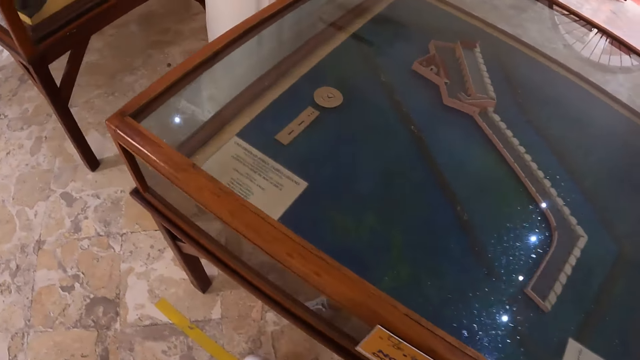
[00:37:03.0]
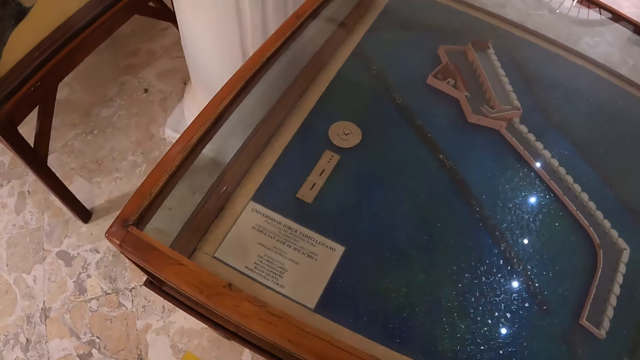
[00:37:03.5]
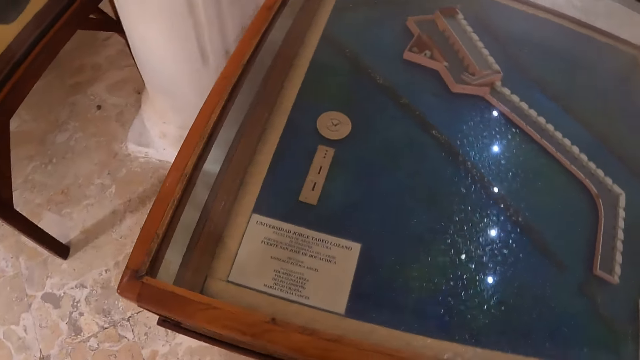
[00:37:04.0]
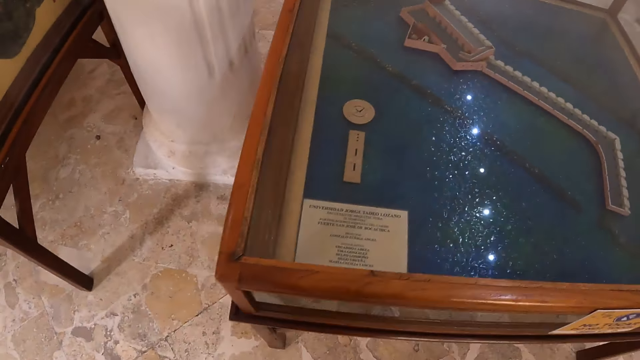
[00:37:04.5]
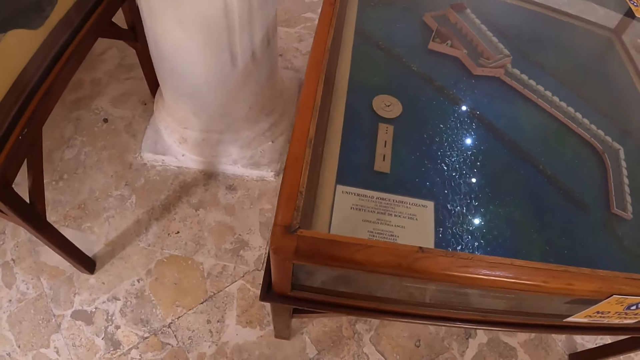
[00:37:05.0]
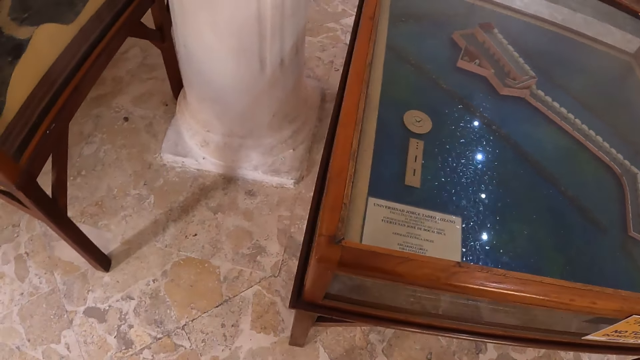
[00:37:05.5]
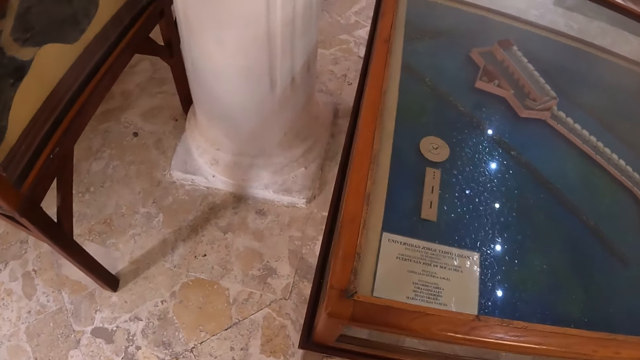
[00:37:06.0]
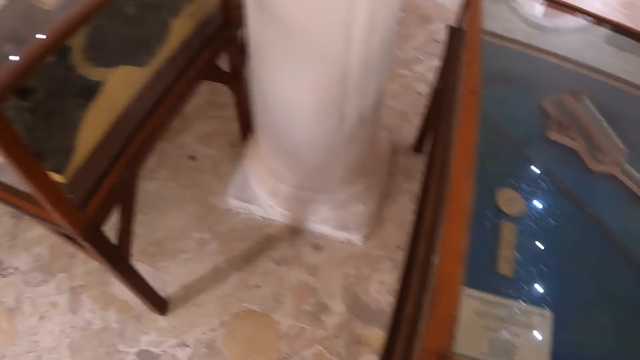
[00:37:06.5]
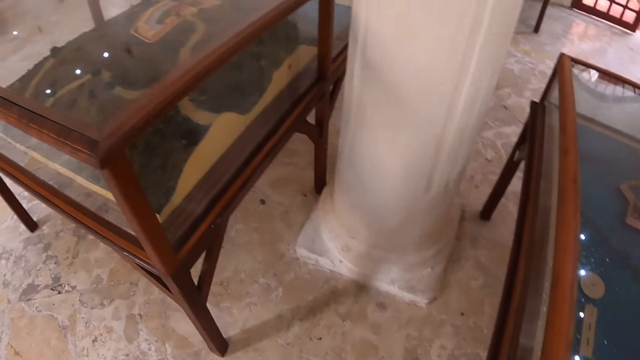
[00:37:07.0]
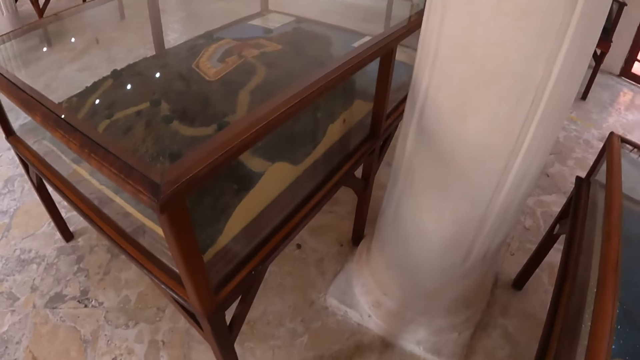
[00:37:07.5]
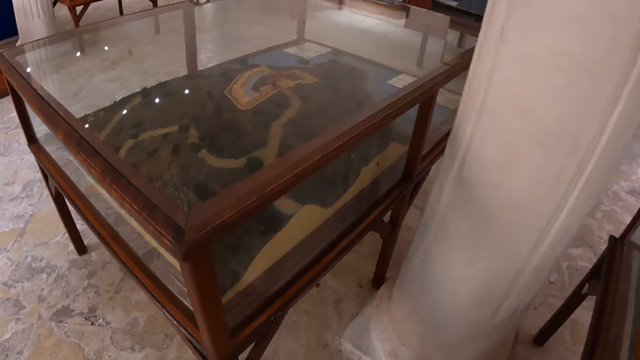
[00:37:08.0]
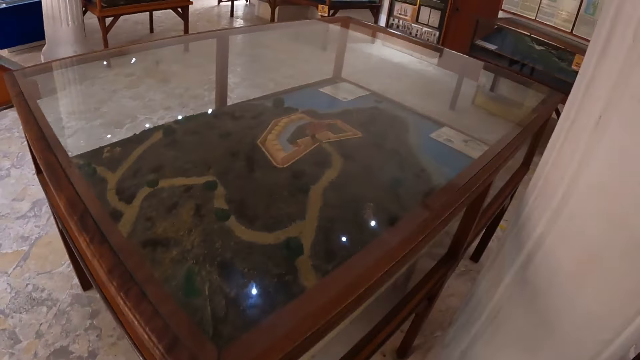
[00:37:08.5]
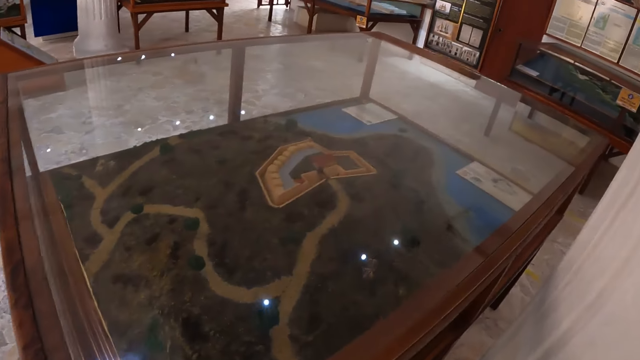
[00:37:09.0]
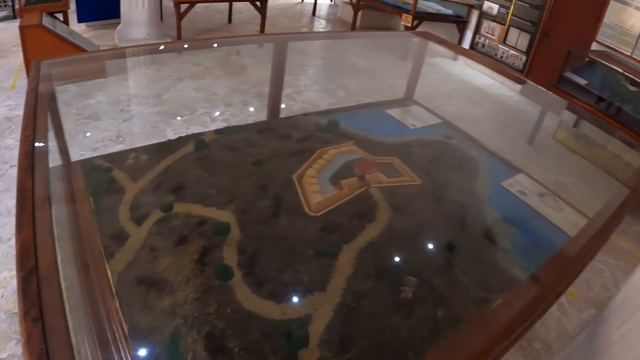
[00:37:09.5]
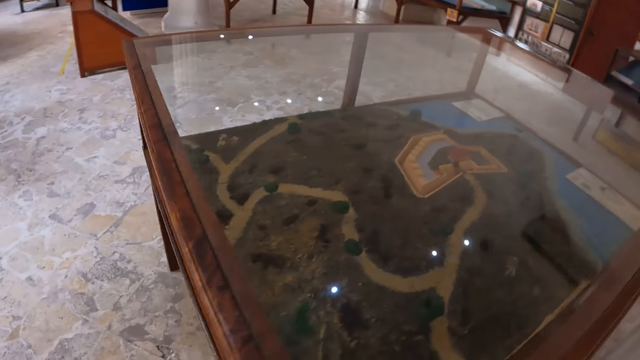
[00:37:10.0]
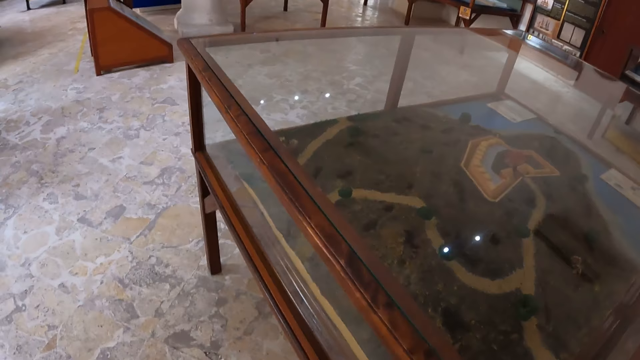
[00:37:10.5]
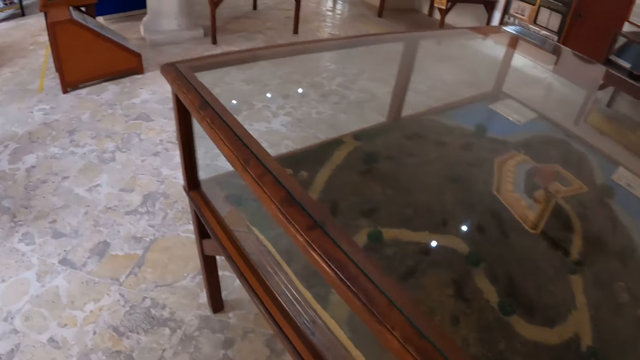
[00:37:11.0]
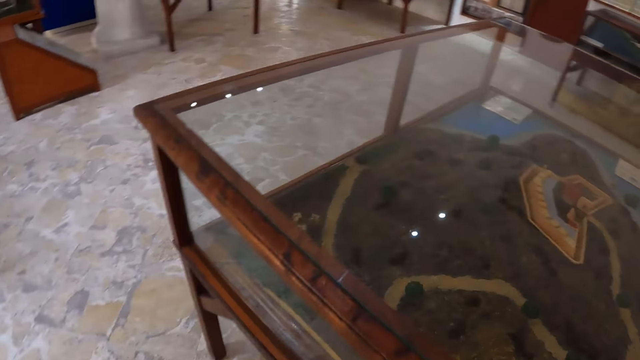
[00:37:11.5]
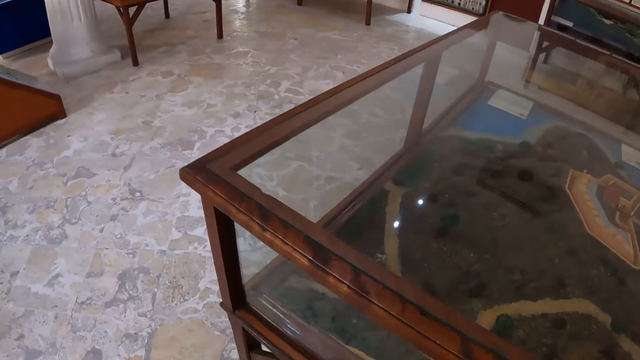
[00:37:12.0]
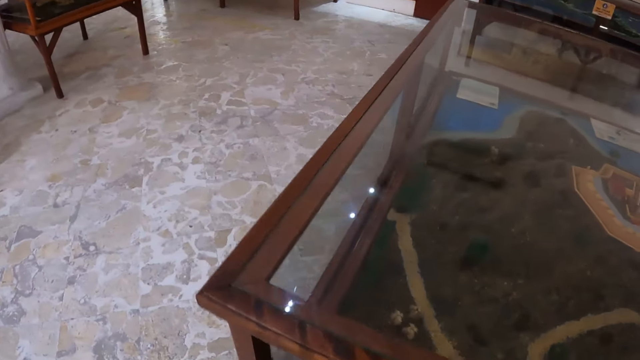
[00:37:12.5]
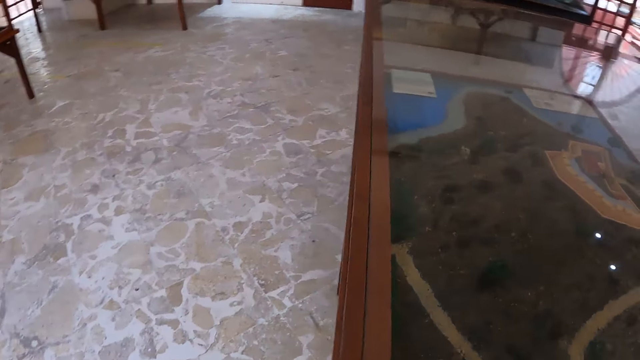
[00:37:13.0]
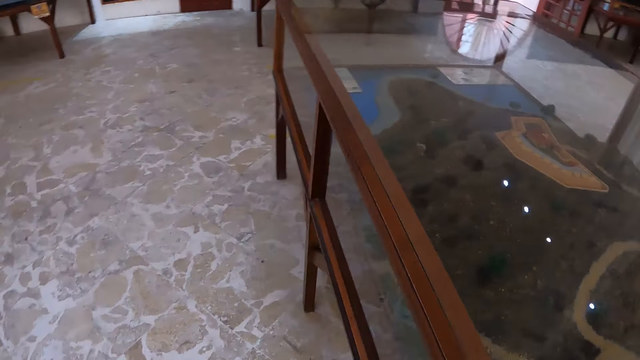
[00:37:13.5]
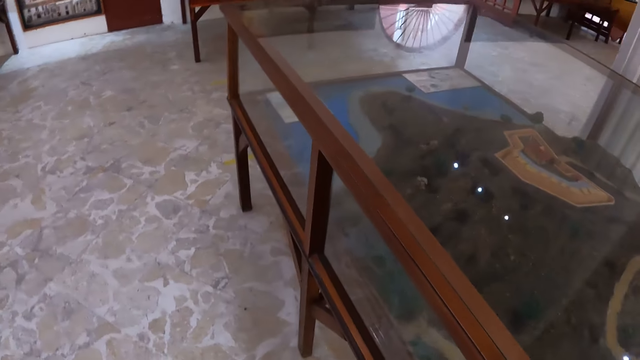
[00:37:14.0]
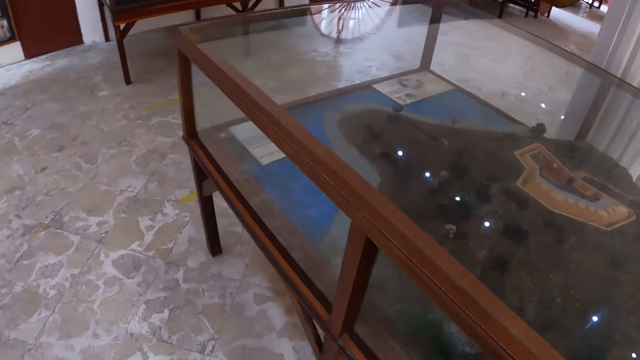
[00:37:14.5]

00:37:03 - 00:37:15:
The camera wearer looks at something in the glass table. They walk towards the other glass table. They look at something in the glass table. They walk around the glass table.

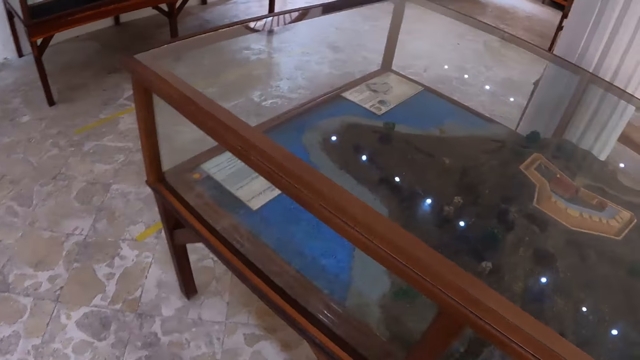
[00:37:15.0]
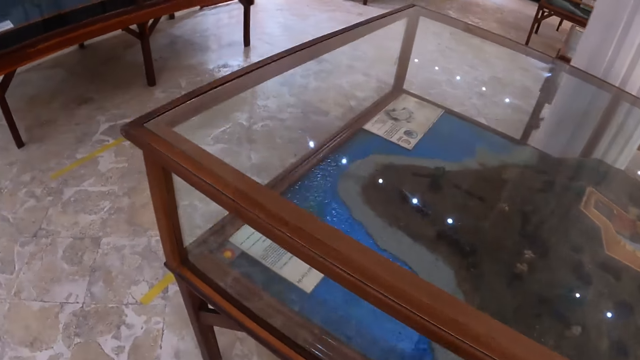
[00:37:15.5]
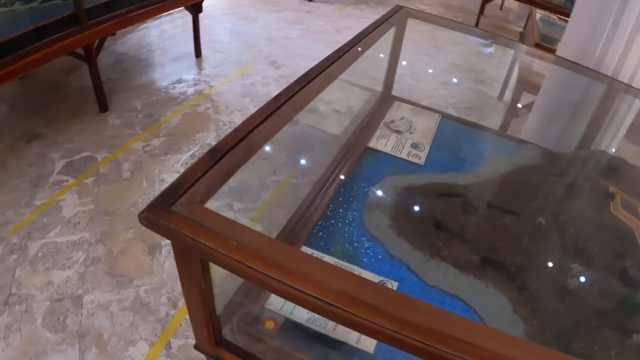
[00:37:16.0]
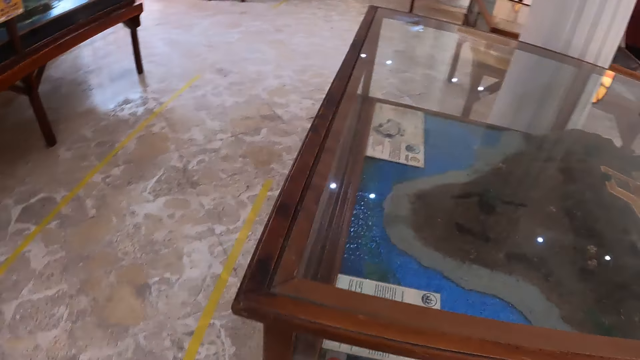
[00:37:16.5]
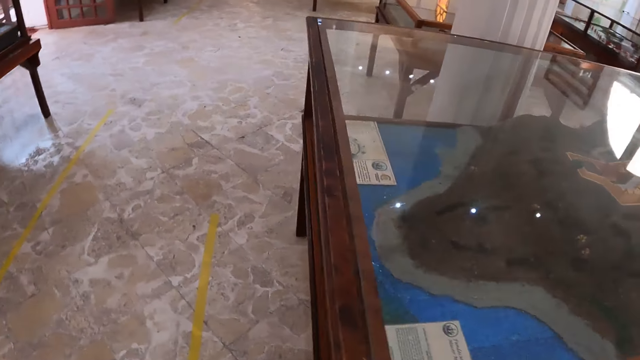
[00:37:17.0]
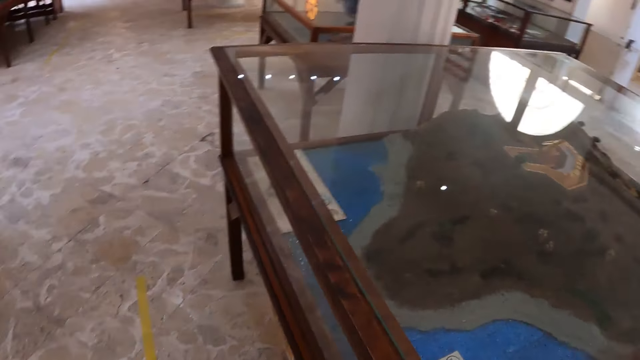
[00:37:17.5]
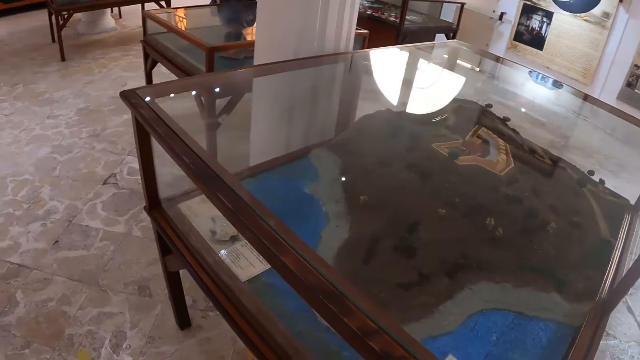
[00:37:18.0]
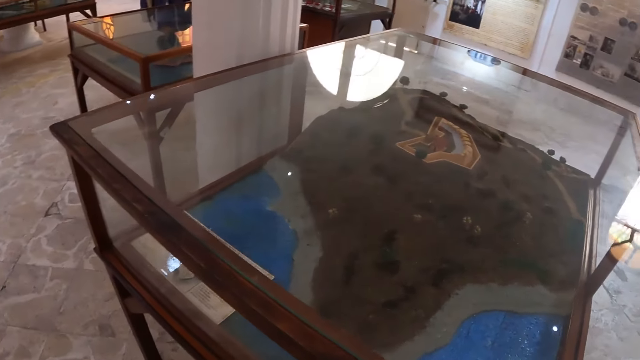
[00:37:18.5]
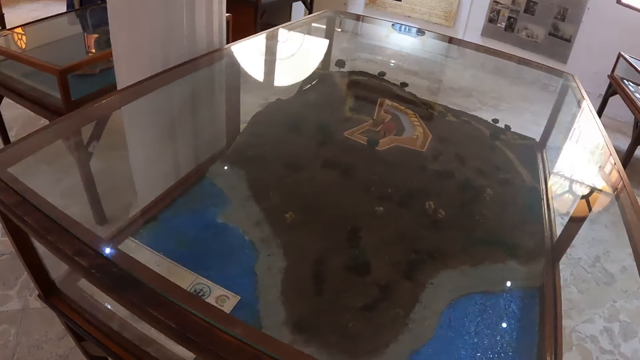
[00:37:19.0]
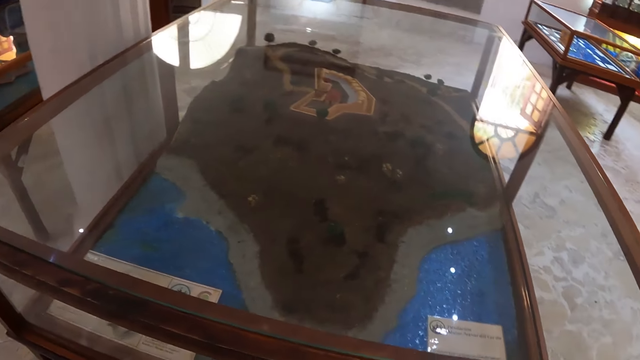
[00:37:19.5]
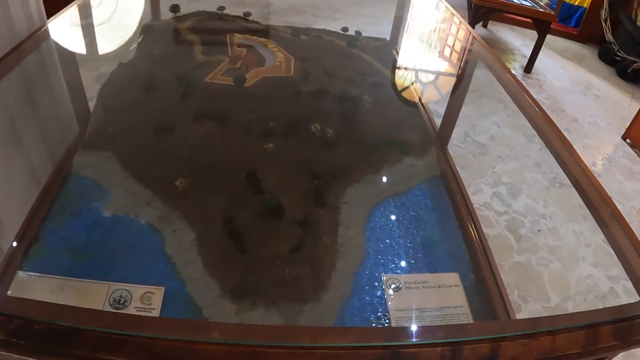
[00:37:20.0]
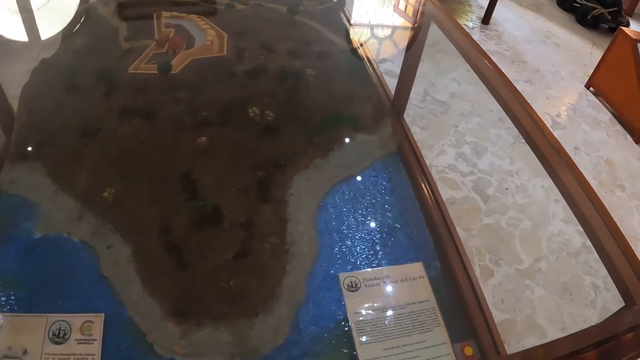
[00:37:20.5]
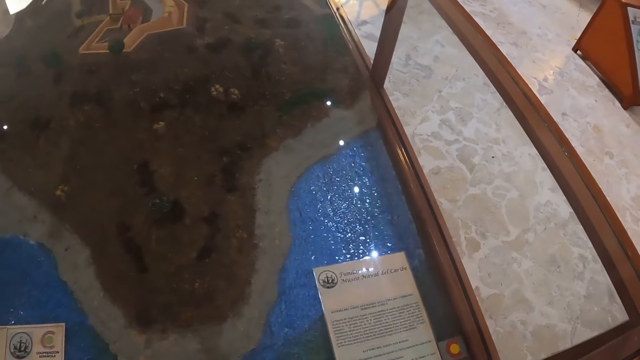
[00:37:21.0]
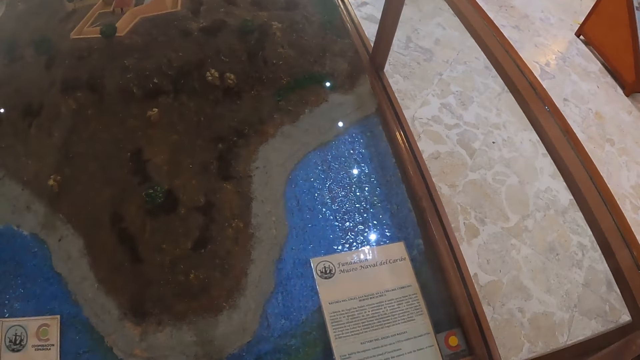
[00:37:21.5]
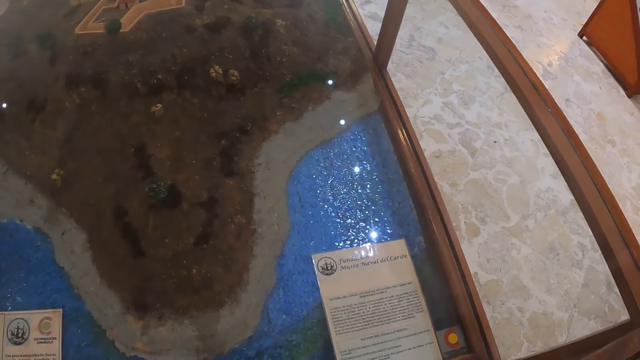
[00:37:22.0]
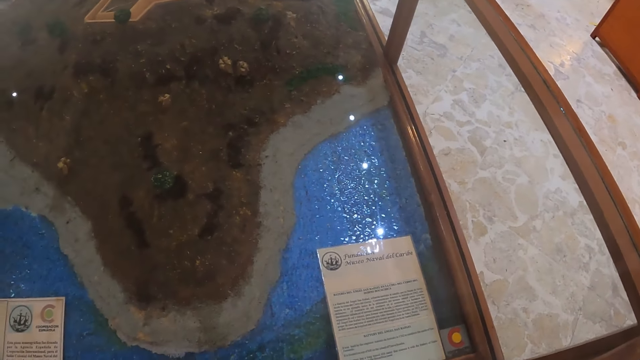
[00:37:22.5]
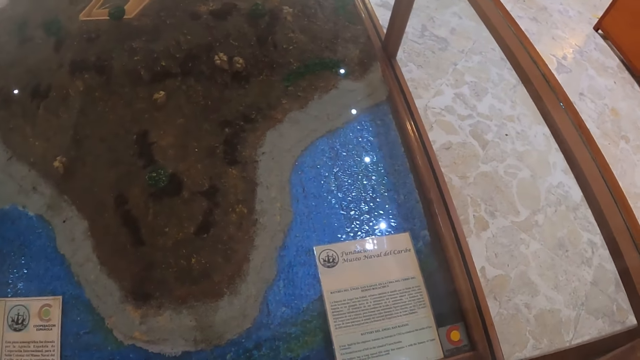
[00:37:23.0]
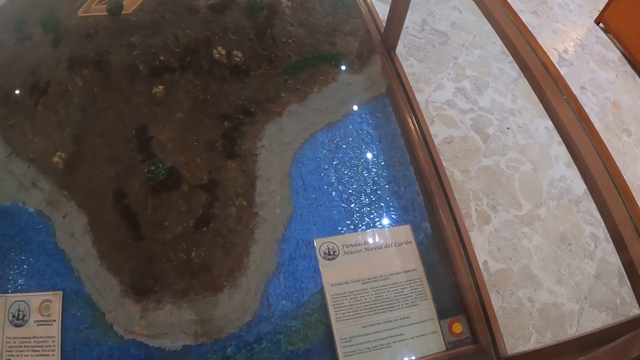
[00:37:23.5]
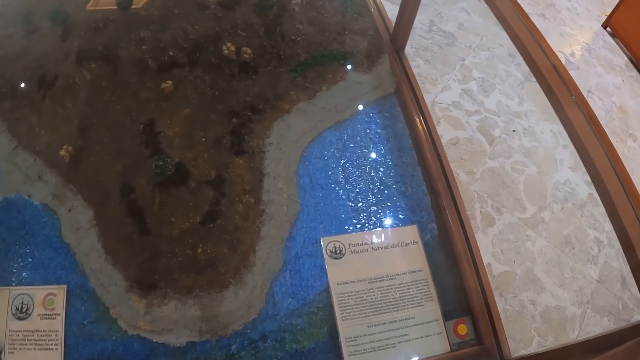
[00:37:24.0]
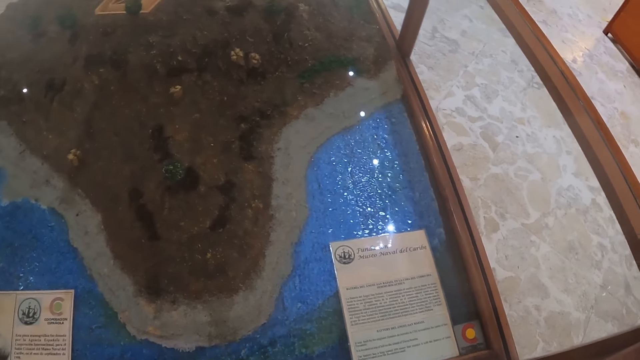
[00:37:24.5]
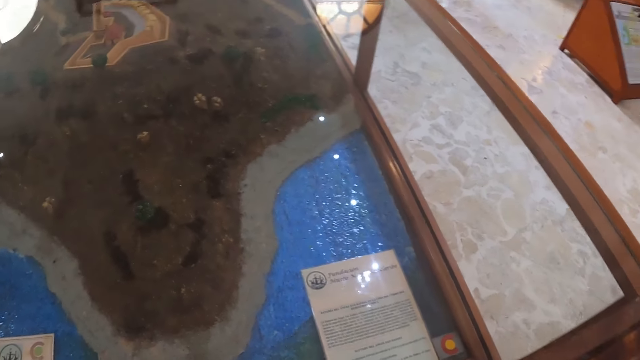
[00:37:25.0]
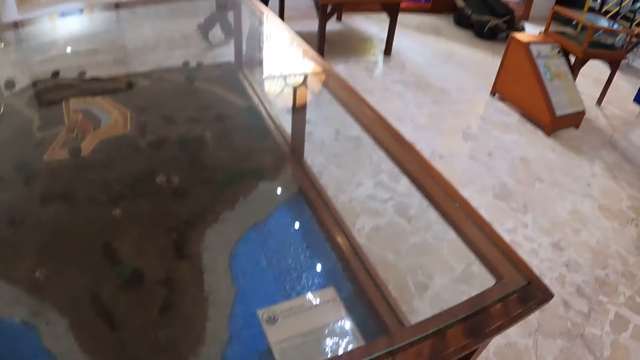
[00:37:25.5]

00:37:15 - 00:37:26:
The camera wearer looks at something in the glass table.
